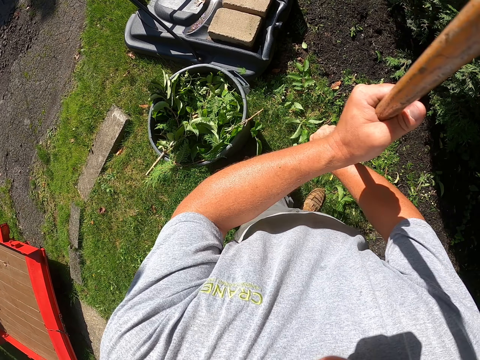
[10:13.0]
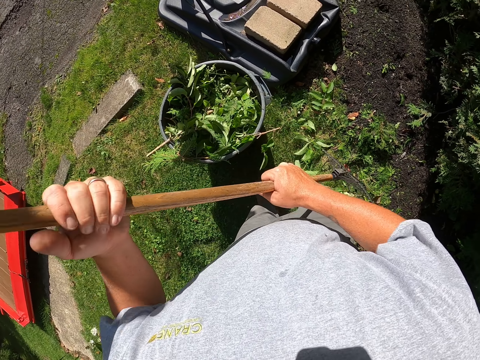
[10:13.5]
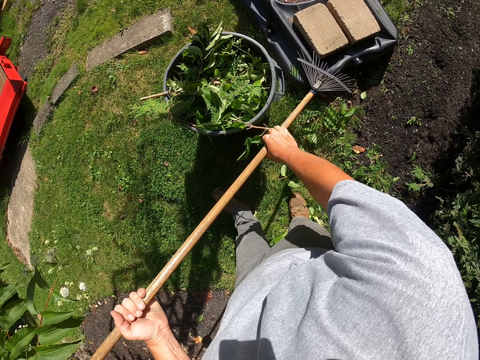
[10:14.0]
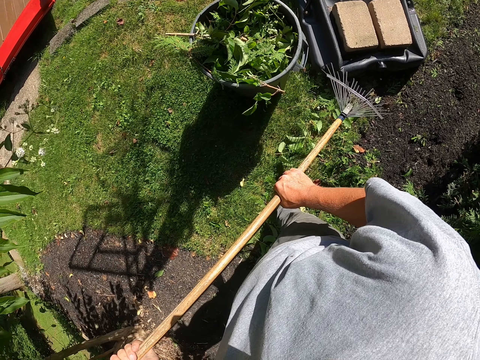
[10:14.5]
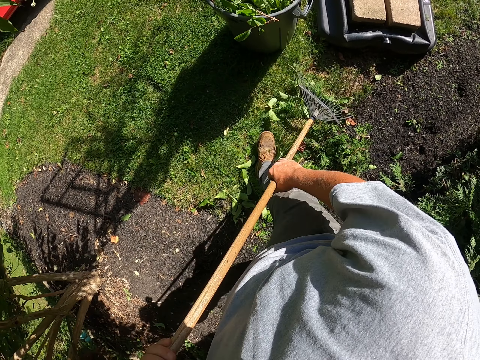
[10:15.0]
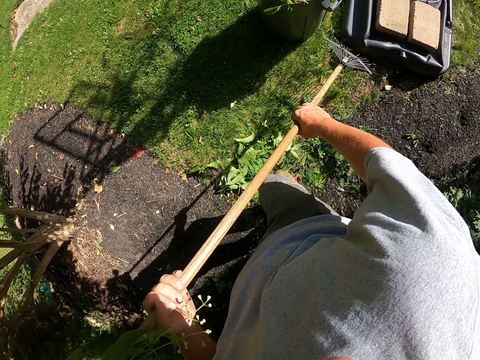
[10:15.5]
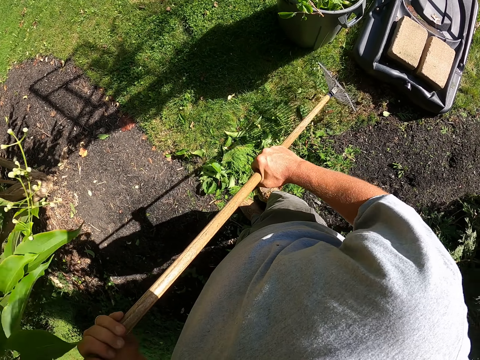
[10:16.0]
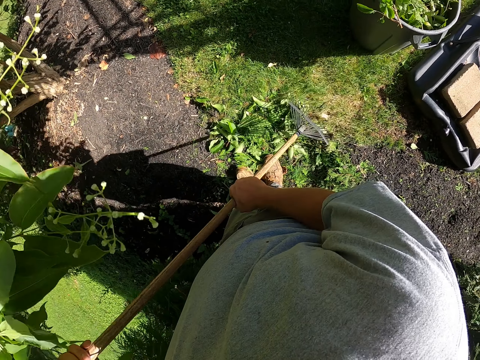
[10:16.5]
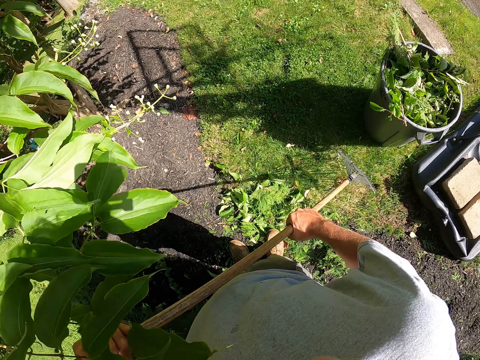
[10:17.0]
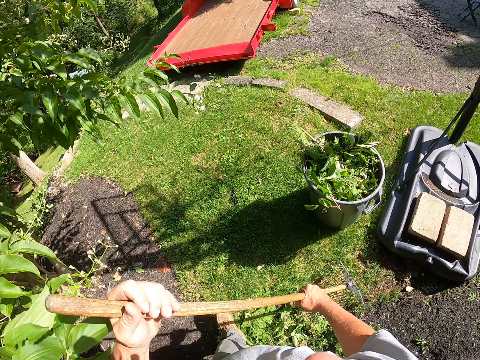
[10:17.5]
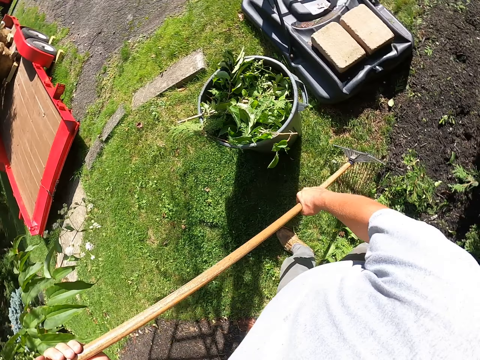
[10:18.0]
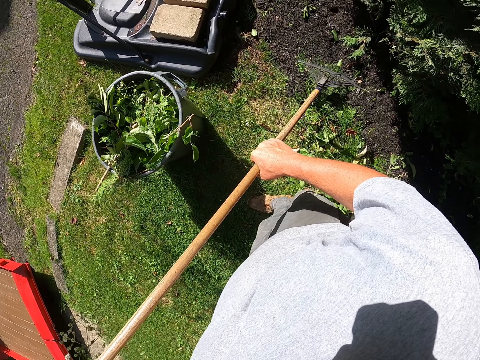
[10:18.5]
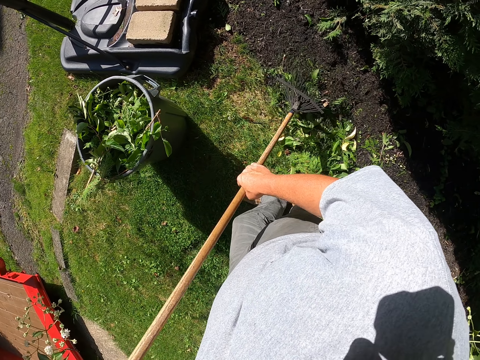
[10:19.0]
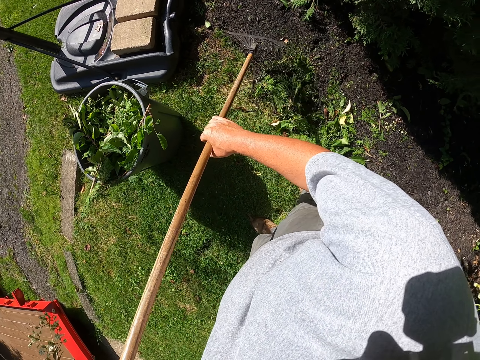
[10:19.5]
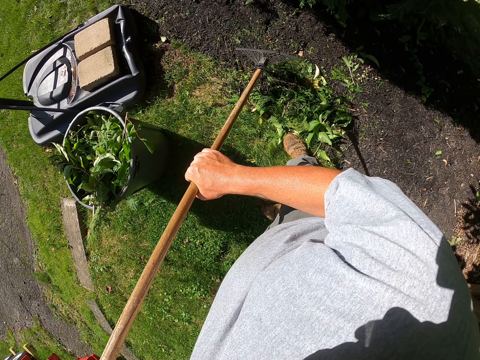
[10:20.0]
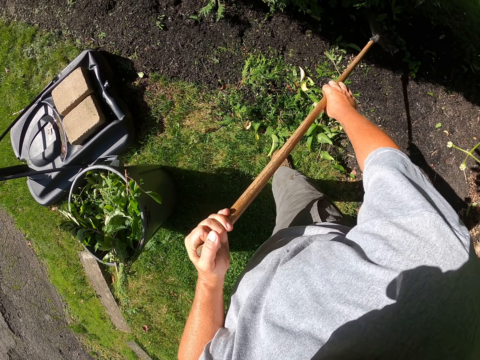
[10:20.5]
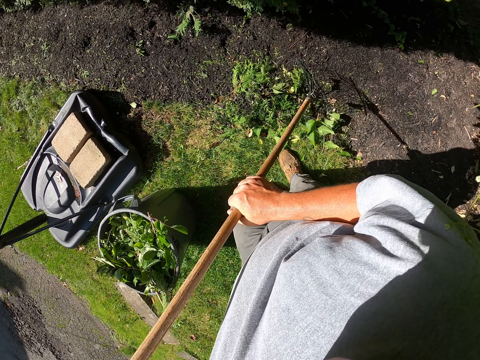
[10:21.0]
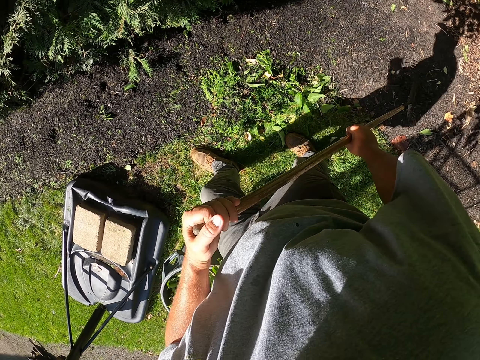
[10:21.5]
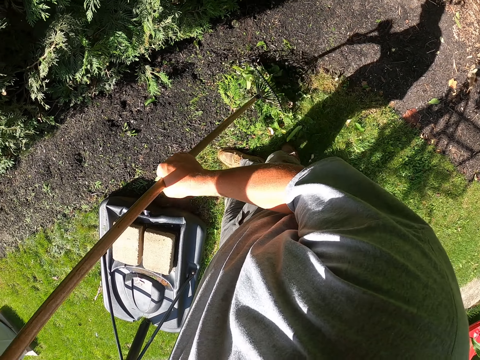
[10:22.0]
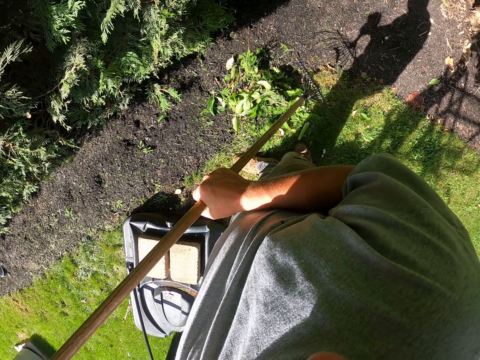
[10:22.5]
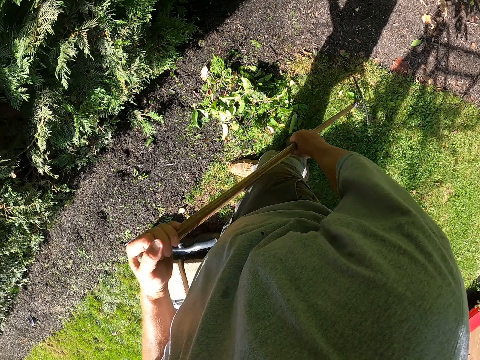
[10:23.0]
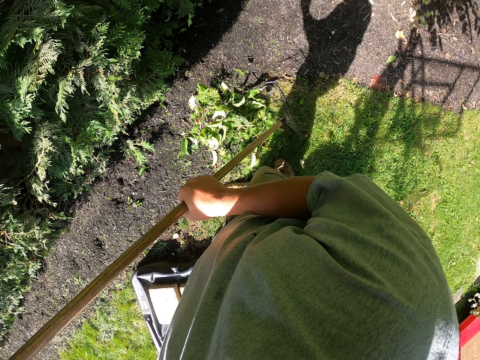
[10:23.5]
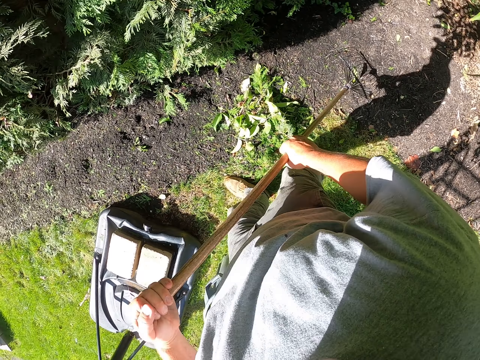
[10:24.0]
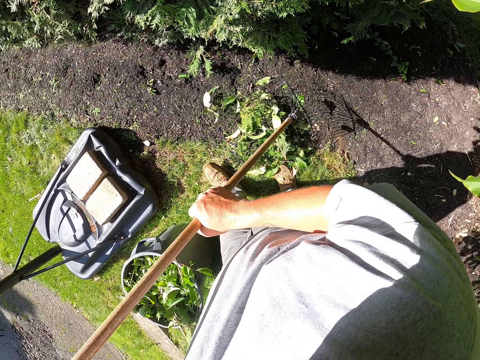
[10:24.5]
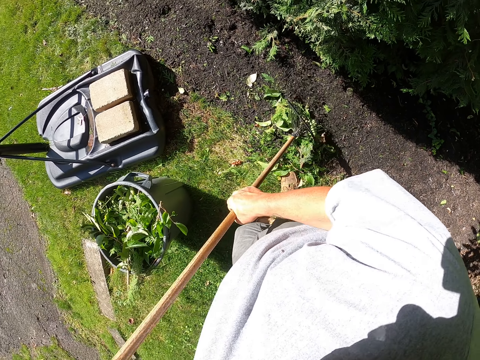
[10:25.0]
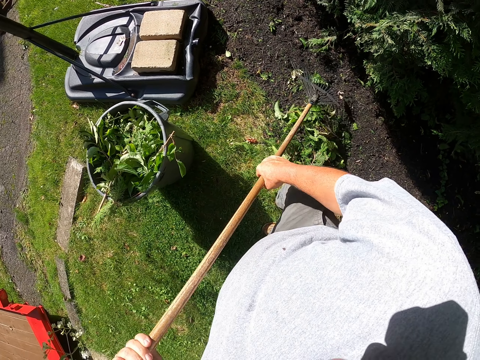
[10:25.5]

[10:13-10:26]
The camera wearer pulls dirt with the rake.

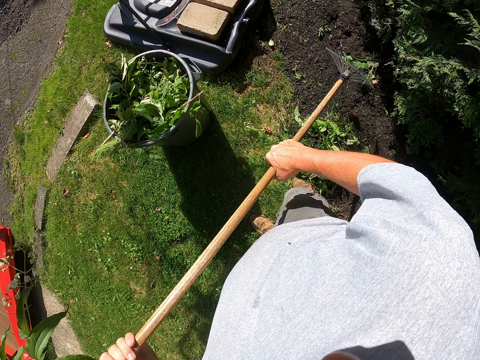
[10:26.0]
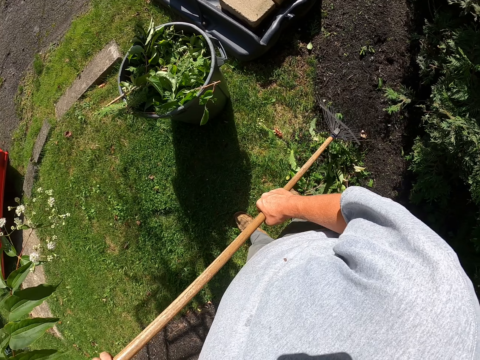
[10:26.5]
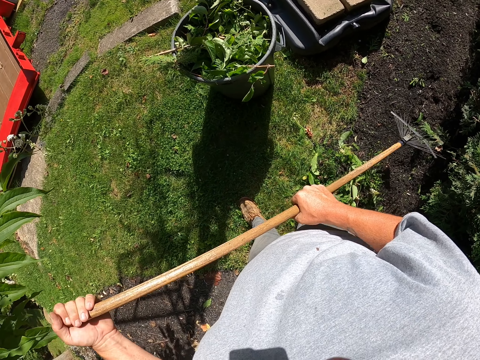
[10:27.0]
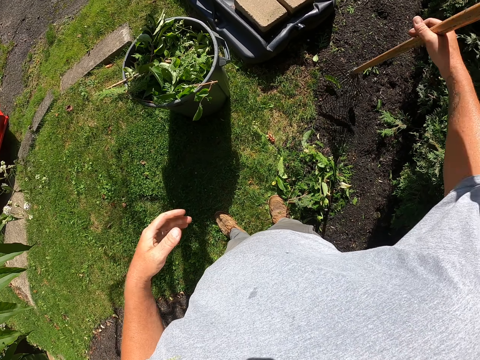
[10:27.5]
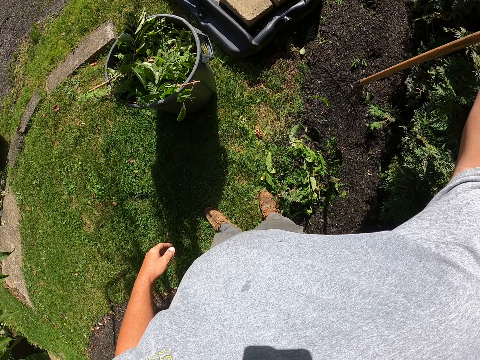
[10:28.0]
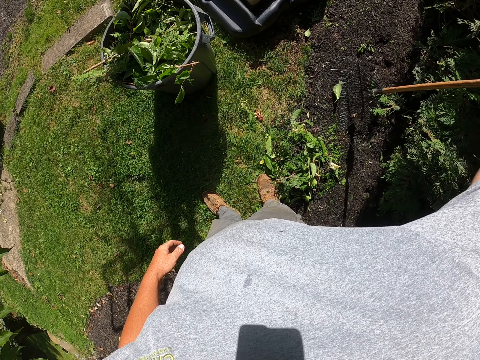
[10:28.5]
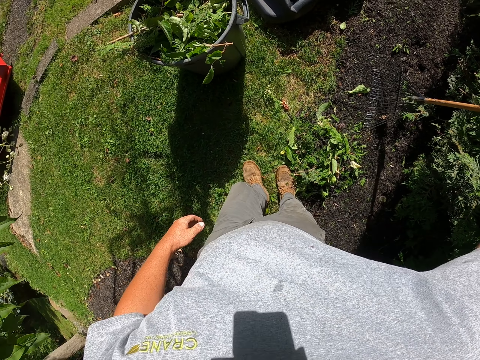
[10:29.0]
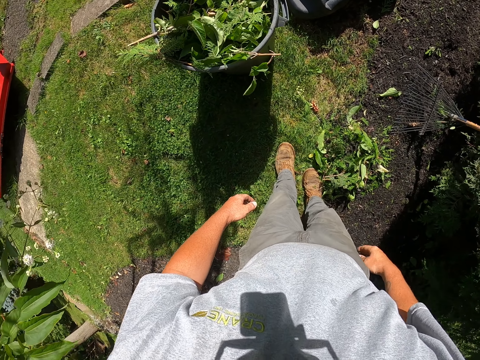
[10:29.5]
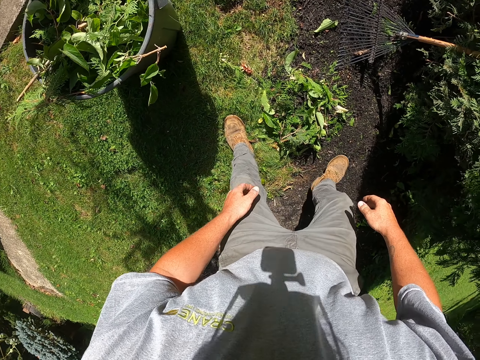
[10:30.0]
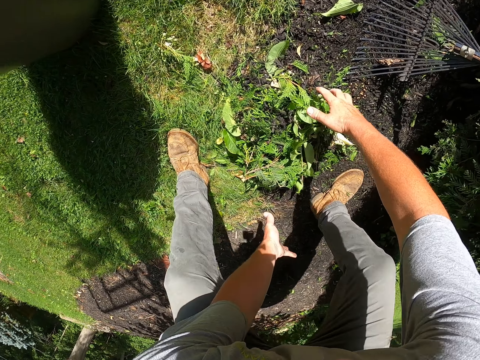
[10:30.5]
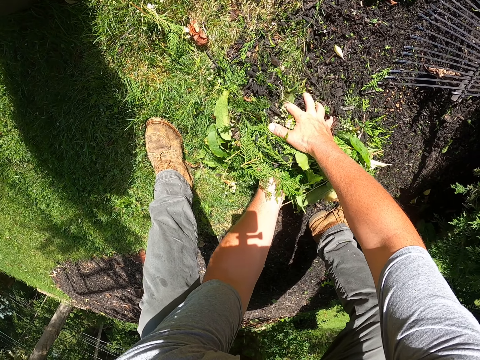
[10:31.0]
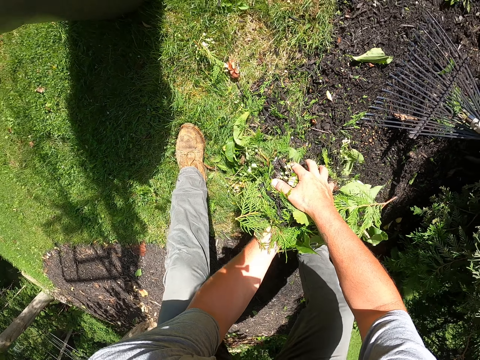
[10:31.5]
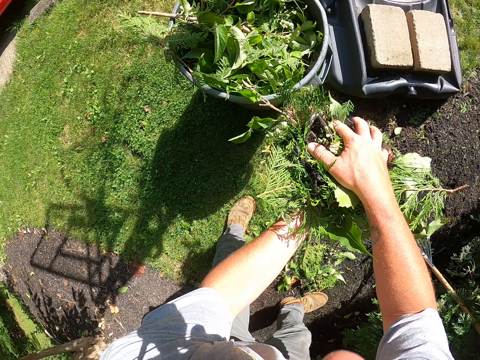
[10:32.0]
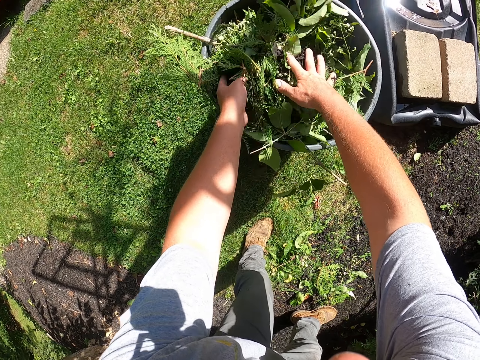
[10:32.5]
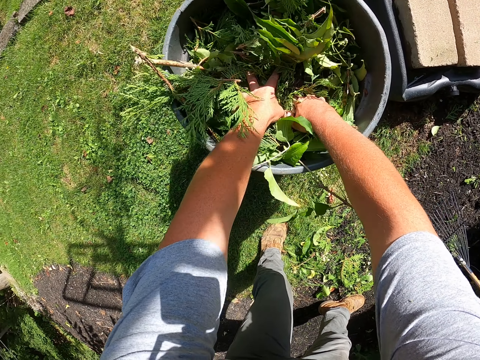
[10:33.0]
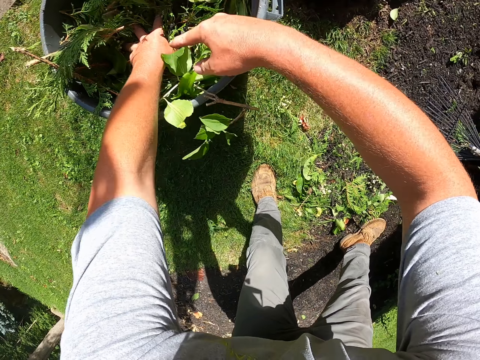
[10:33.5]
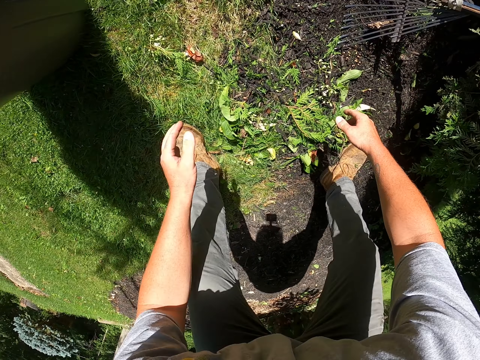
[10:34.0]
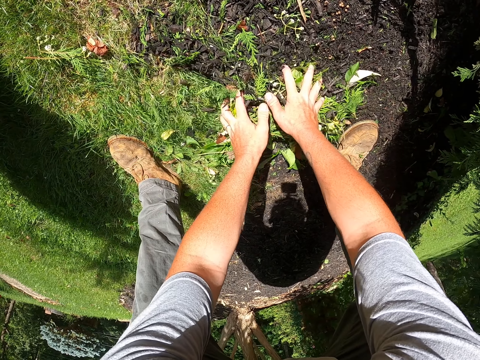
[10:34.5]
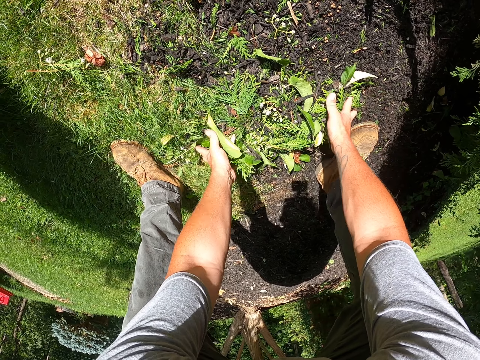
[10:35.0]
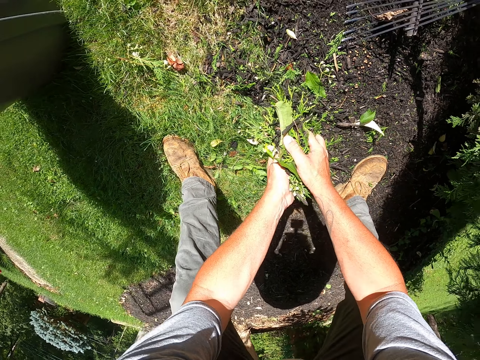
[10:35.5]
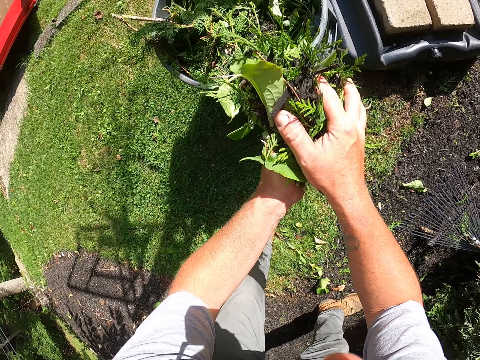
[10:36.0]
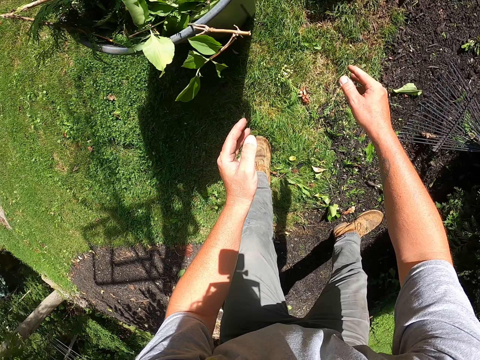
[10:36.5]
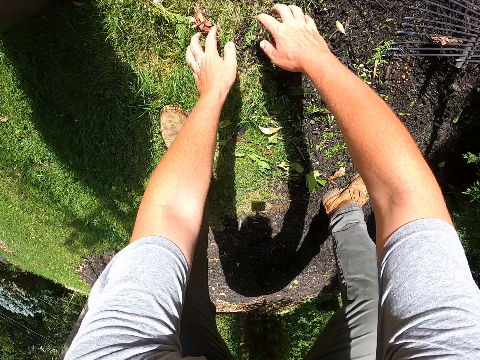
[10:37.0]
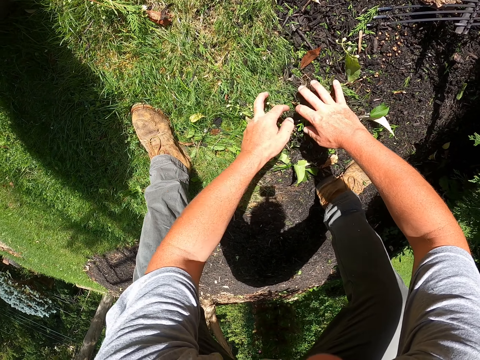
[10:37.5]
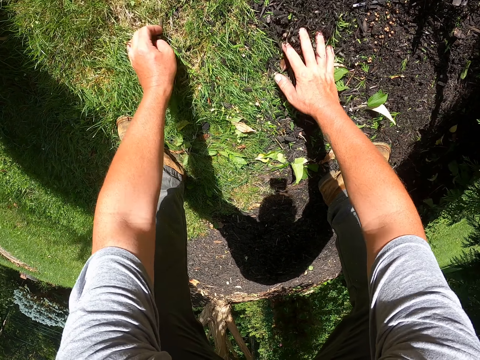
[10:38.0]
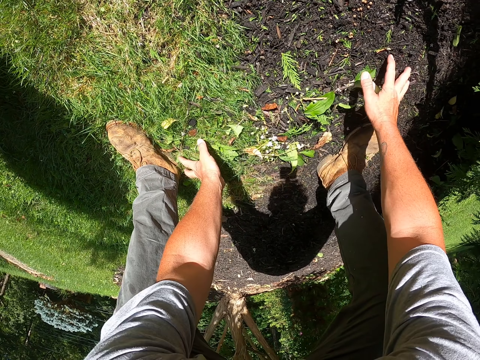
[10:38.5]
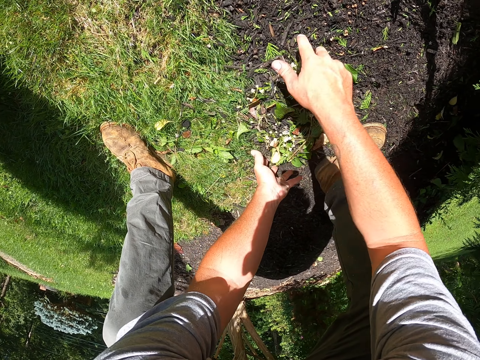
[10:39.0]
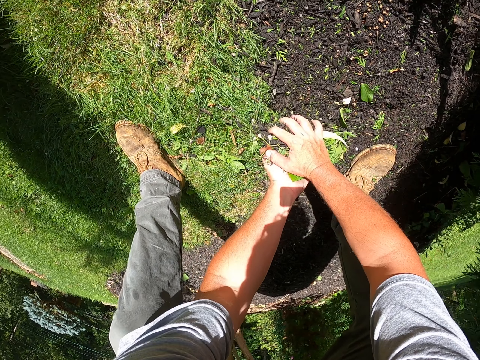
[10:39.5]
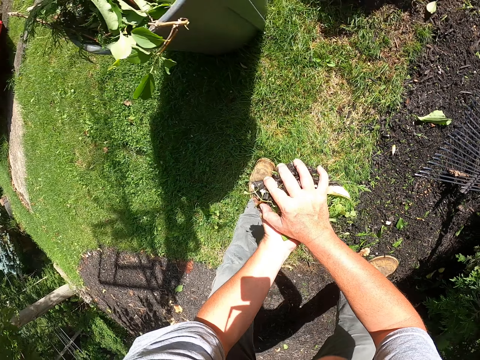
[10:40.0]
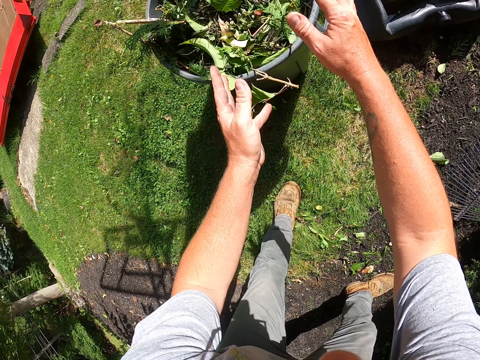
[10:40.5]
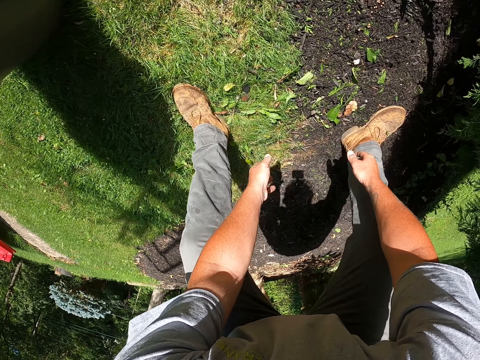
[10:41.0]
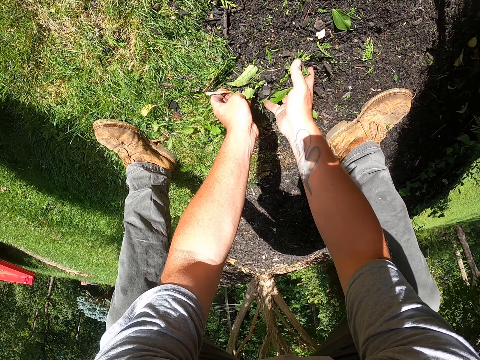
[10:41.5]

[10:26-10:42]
The camera wearer places the rake towards the bush. They pick up the dirt with hands and press the dirt with hands. They put the dirt in the bucket. They pick up the dirt with hands and throw the dirt in the litter bin bucket. They pick up the dirt with hands and throw the dirt in the litter bin bucket.
